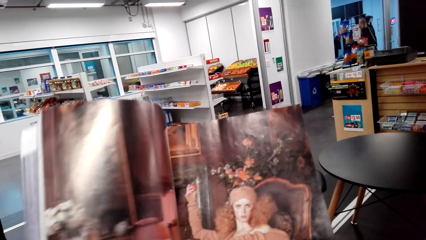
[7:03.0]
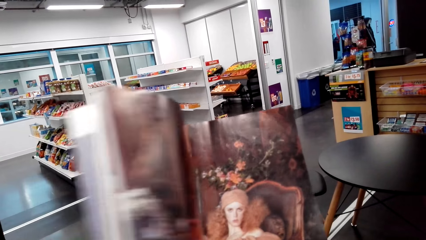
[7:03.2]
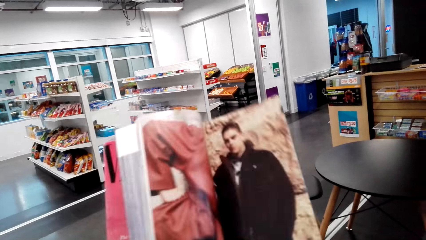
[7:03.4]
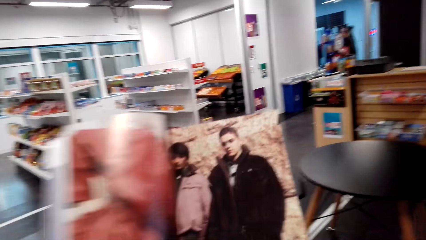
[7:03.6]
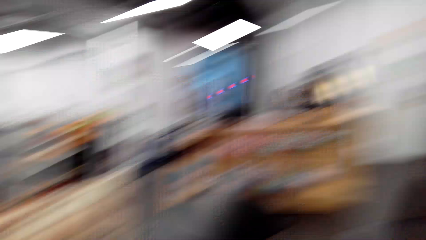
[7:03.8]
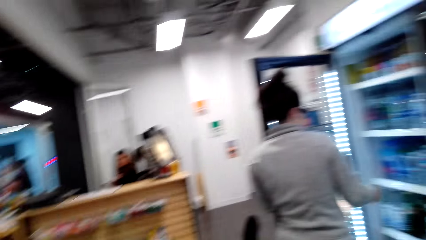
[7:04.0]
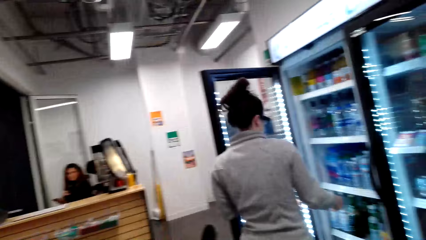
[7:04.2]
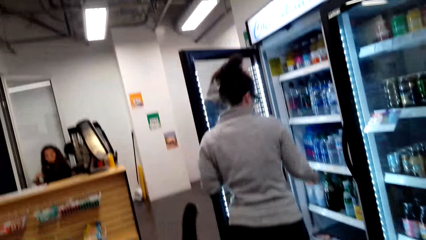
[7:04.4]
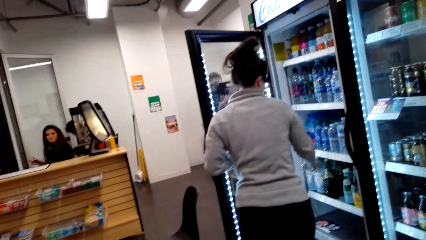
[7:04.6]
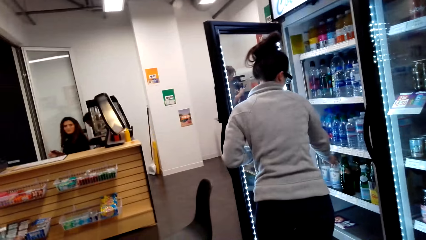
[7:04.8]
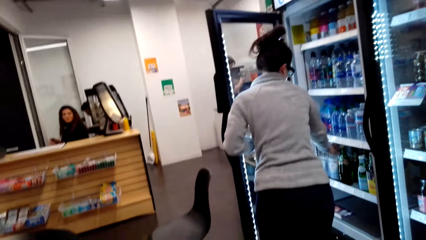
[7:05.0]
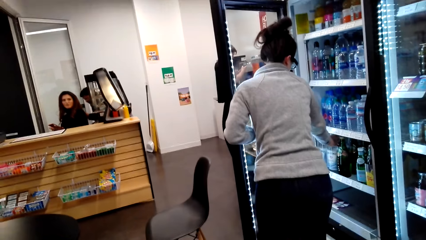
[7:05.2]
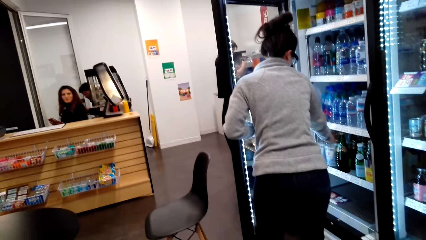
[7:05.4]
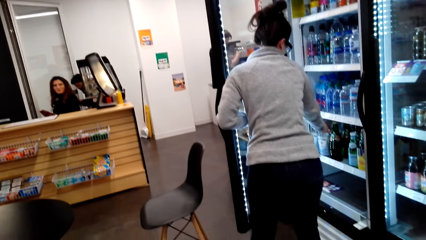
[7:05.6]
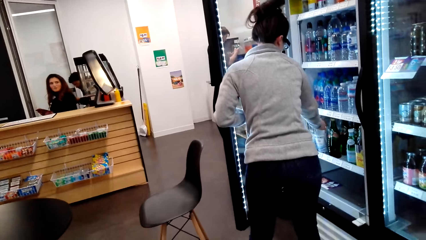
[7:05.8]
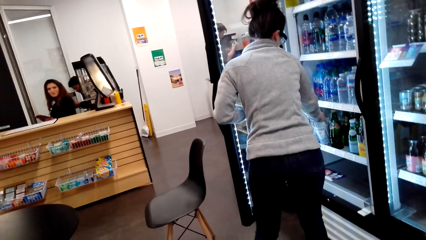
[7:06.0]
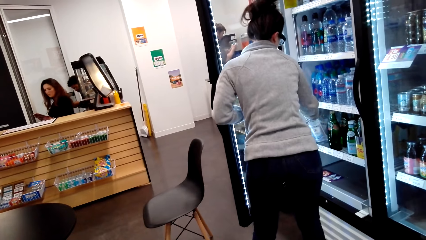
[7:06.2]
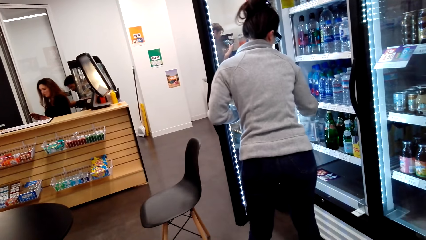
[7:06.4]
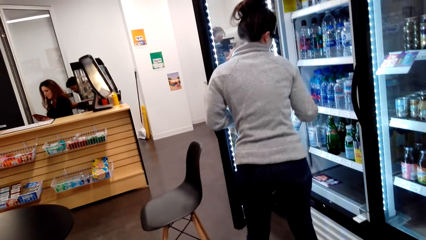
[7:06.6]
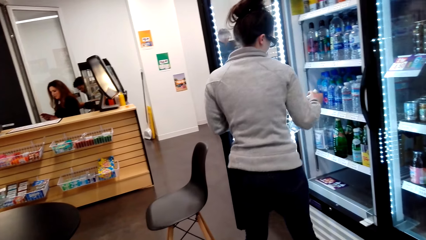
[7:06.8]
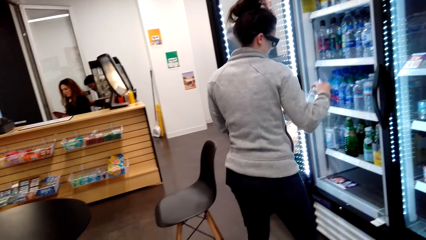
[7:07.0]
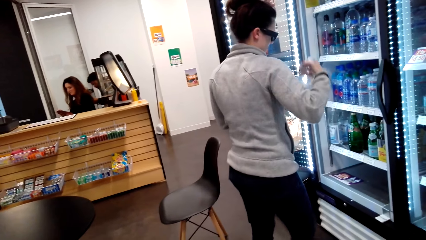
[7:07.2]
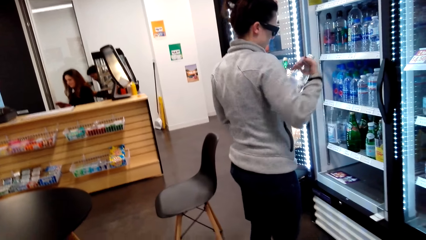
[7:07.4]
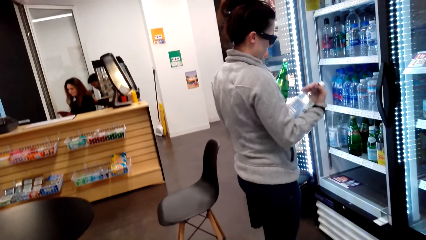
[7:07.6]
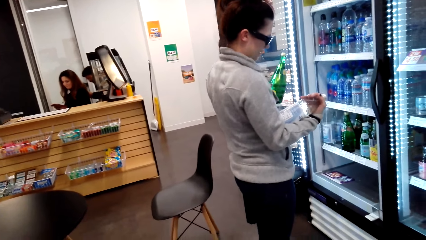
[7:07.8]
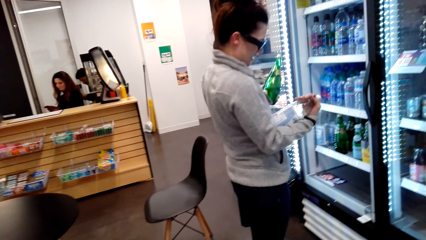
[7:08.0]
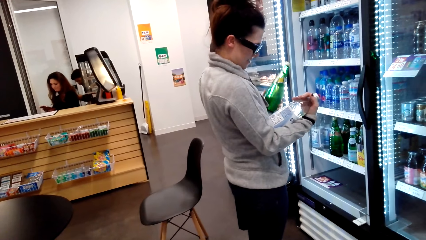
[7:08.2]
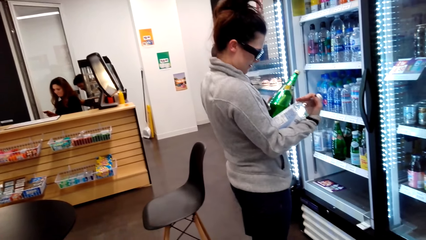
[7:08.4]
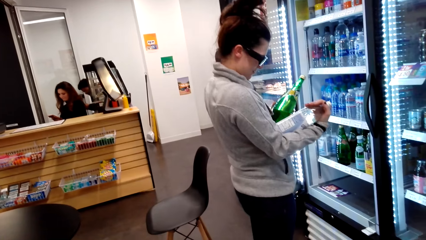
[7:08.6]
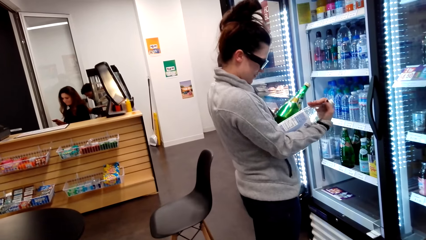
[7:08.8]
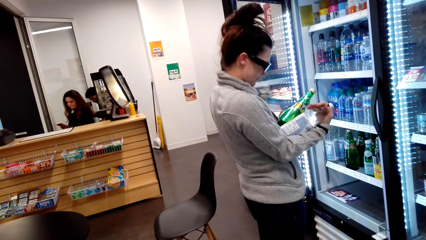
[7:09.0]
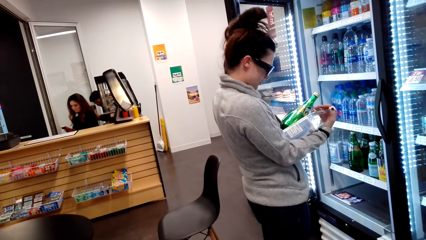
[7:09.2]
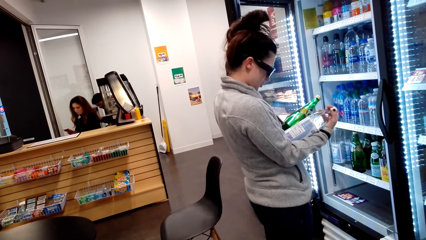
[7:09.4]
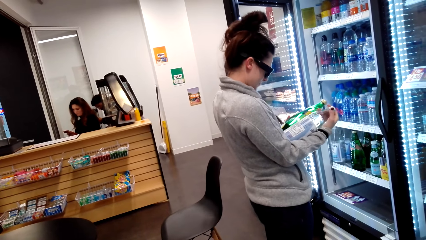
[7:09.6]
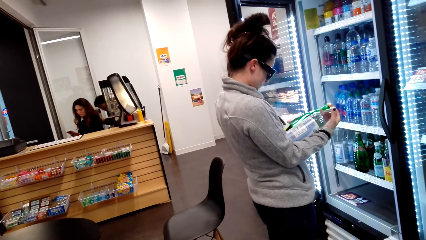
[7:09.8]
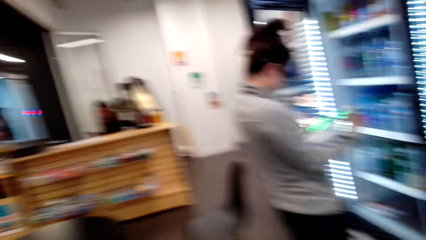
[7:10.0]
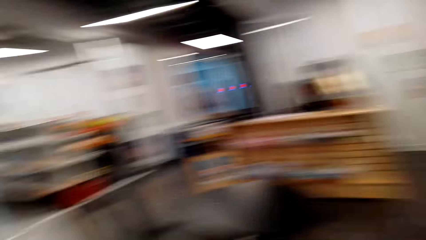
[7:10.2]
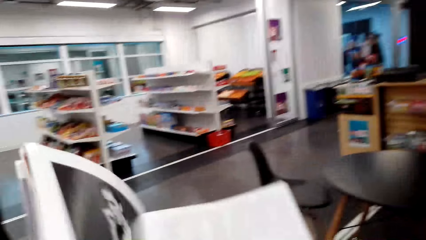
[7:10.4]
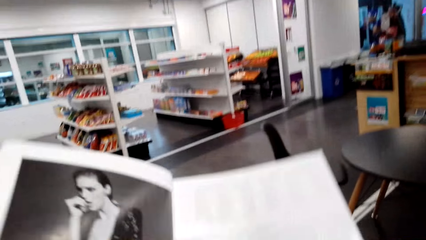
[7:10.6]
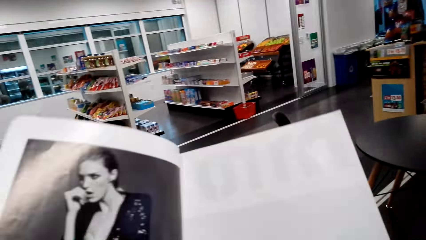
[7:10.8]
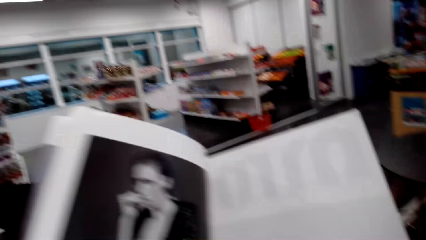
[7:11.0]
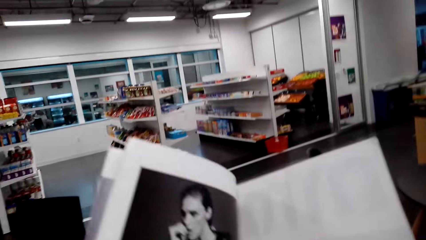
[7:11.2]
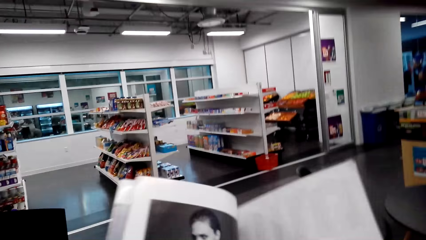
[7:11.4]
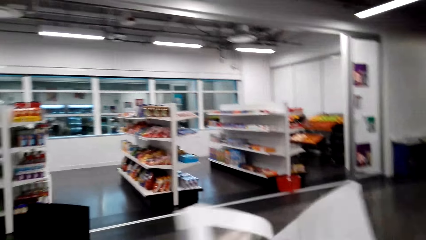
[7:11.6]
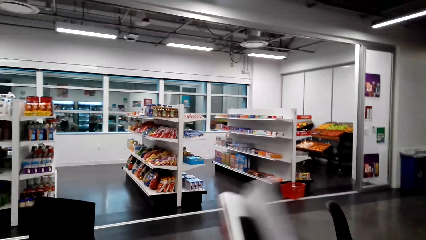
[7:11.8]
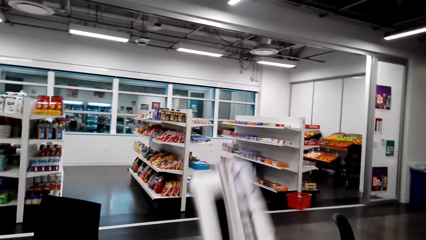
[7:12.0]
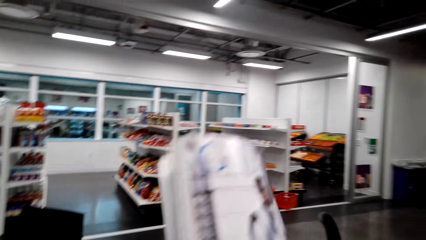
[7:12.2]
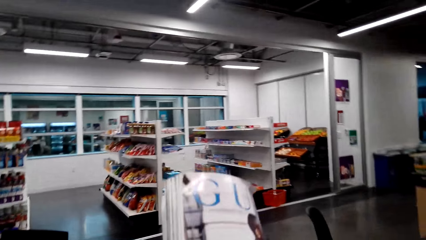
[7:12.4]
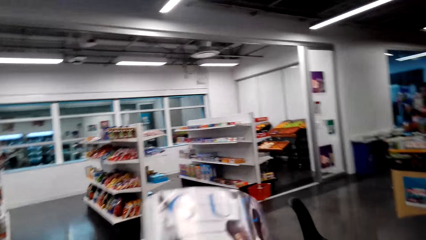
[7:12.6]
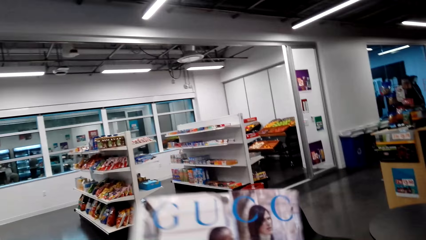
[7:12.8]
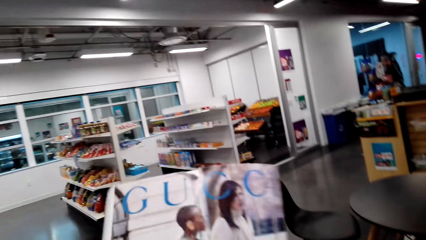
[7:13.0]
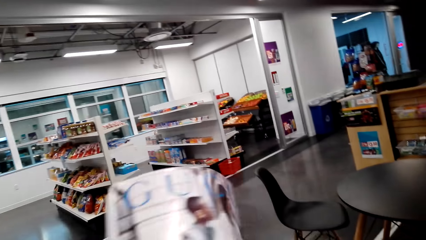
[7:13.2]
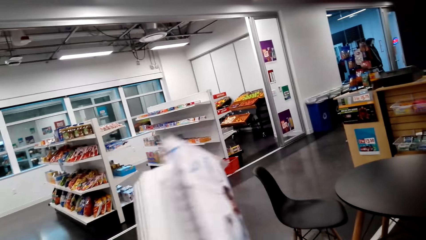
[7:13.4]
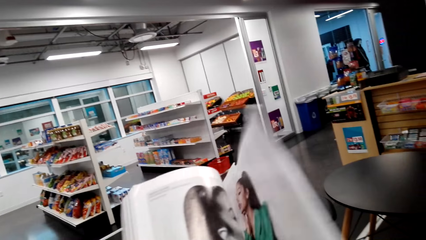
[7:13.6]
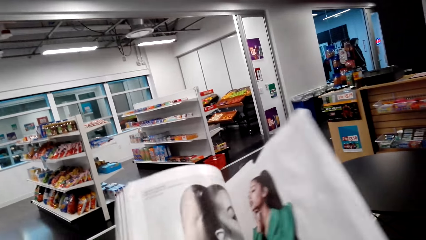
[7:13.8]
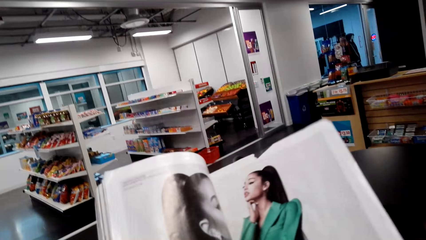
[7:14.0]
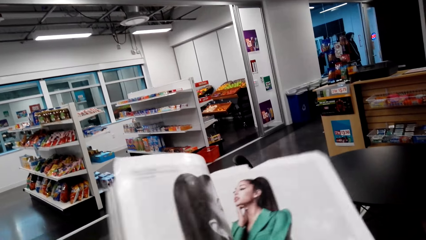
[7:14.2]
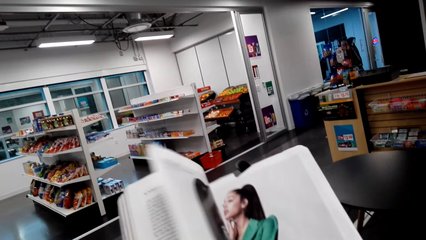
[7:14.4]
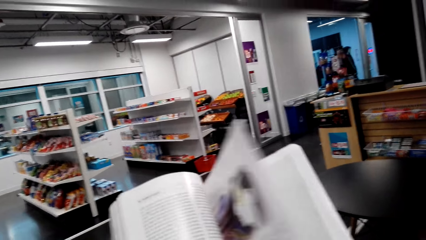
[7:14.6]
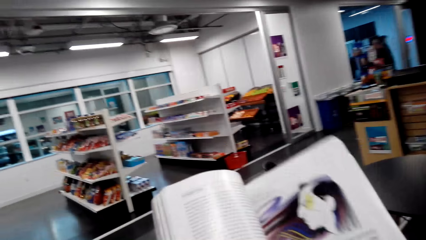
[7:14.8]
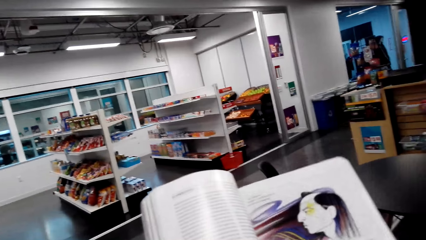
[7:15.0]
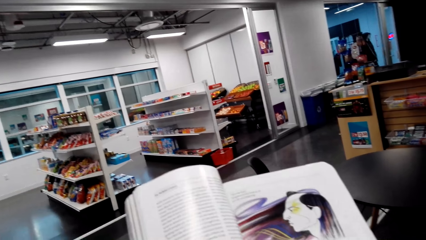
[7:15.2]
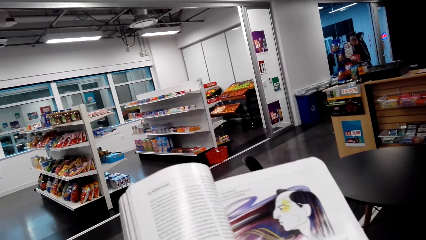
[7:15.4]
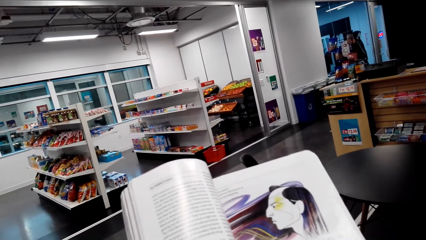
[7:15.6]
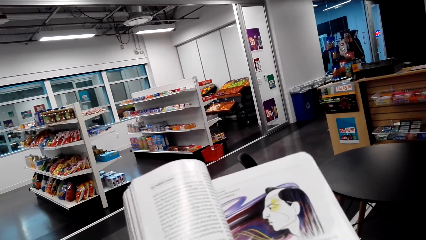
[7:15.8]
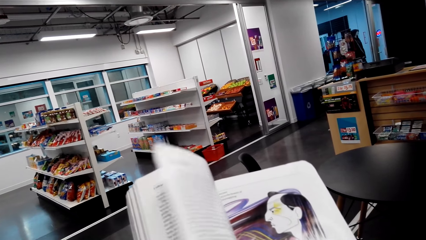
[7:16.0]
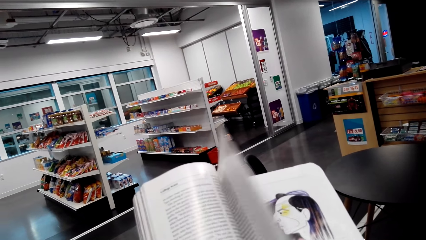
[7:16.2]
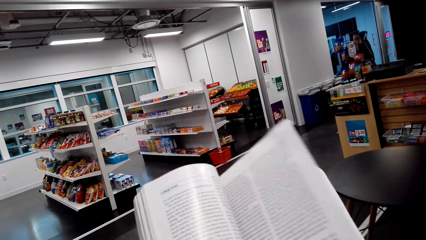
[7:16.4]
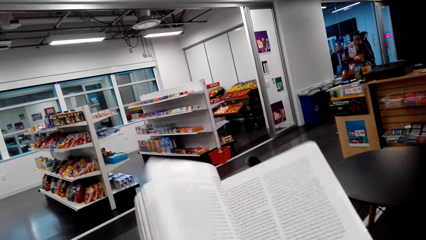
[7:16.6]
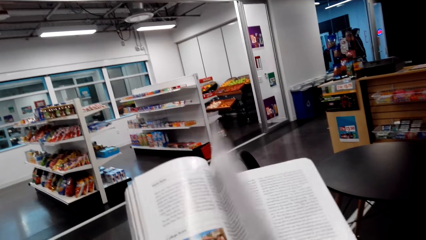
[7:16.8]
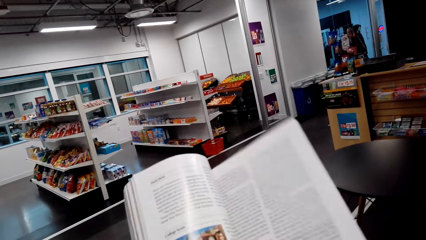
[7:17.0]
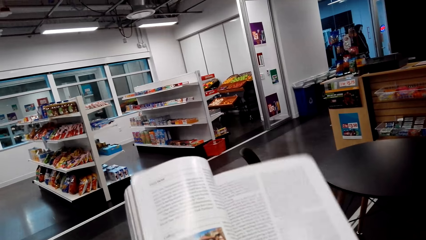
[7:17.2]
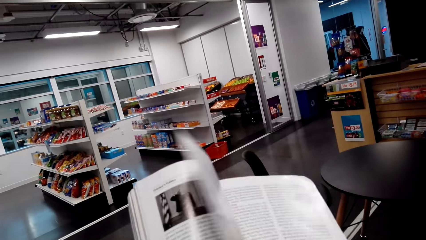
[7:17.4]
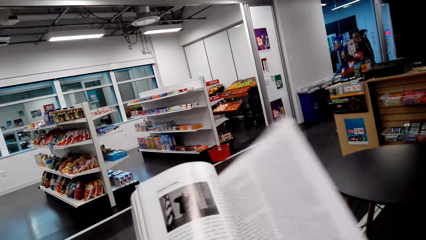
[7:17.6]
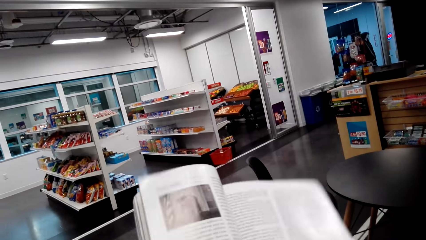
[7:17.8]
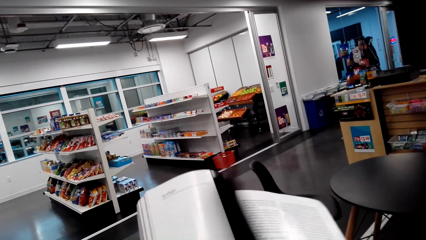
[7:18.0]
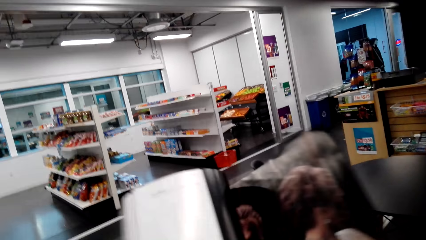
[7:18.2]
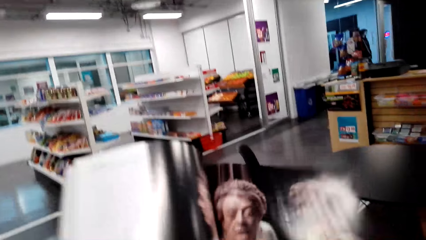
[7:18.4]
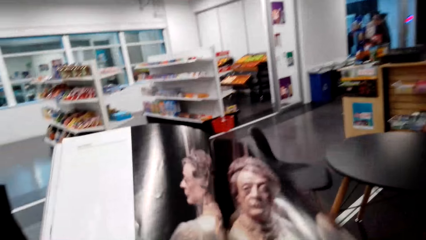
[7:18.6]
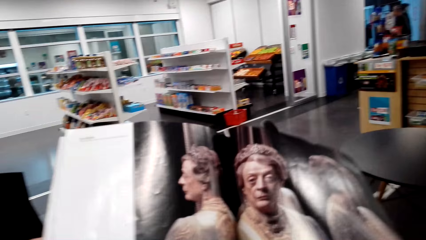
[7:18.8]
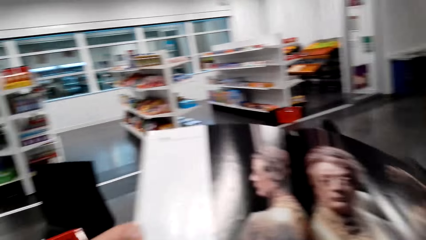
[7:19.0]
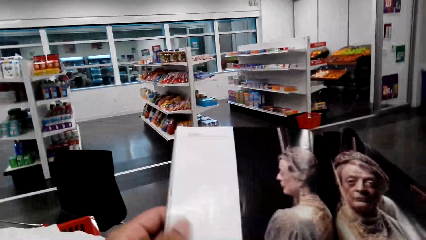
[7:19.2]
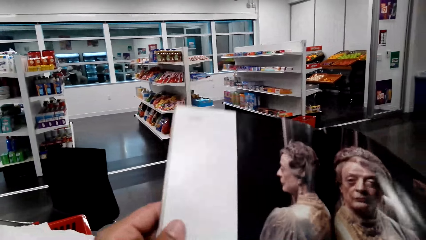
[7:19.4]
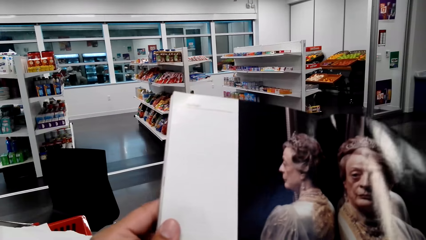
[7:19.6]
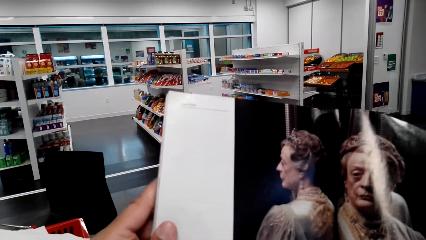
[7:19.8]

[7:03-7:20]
A person picks water from the fridge. The camera wearer reads a magazine.
